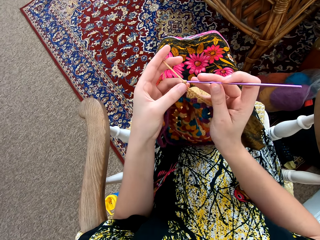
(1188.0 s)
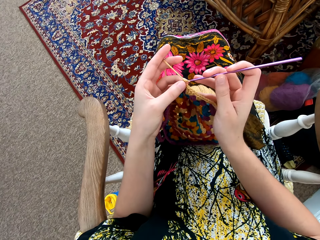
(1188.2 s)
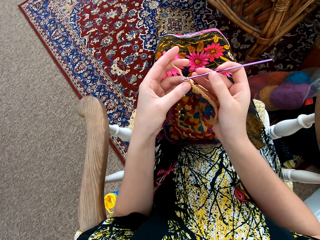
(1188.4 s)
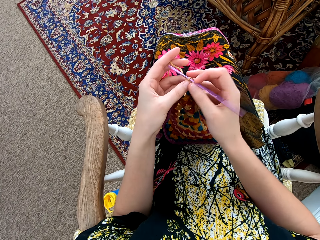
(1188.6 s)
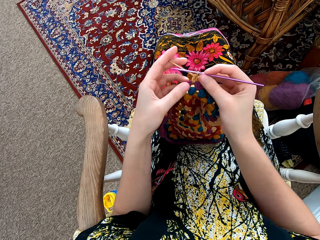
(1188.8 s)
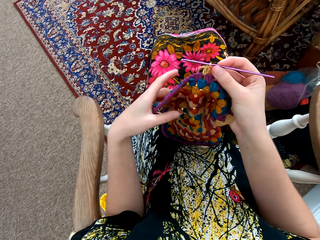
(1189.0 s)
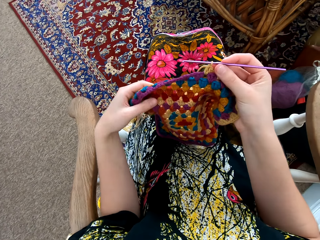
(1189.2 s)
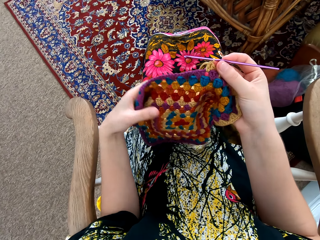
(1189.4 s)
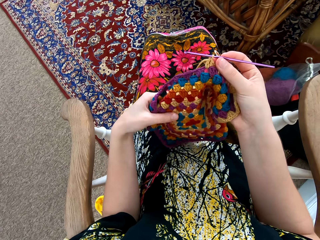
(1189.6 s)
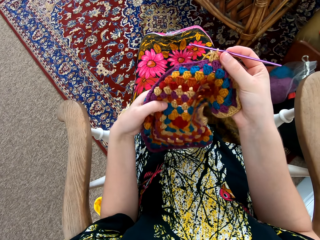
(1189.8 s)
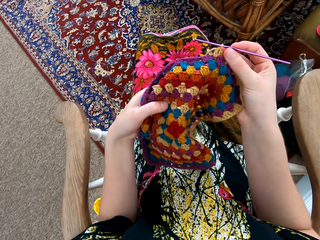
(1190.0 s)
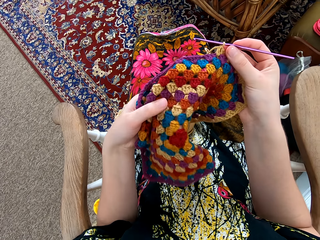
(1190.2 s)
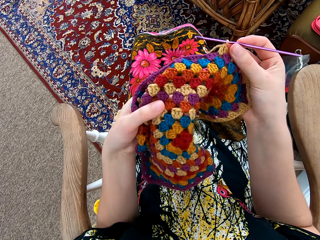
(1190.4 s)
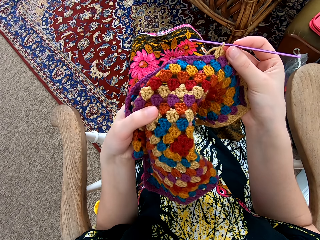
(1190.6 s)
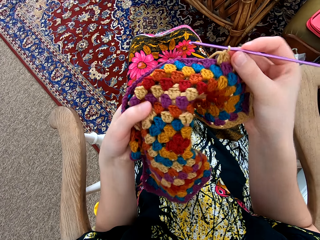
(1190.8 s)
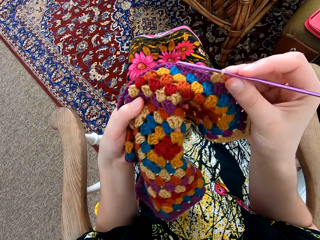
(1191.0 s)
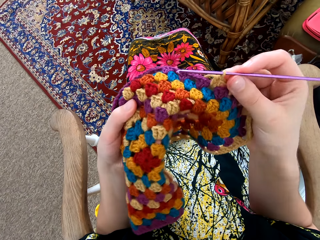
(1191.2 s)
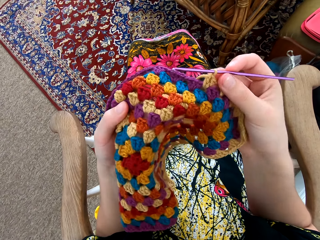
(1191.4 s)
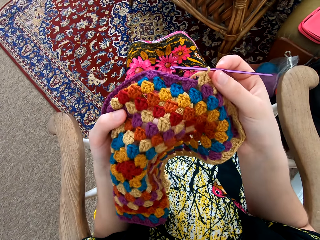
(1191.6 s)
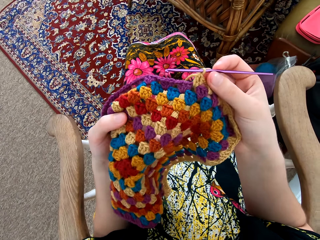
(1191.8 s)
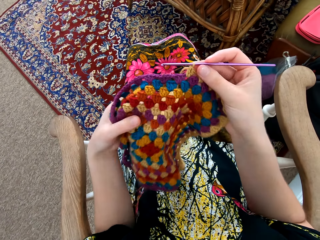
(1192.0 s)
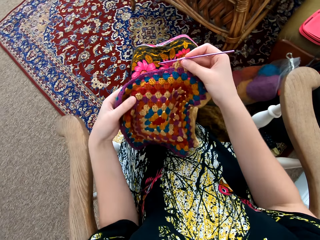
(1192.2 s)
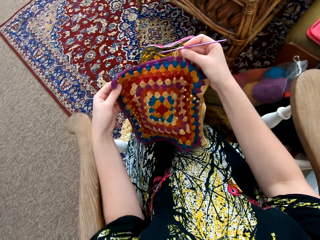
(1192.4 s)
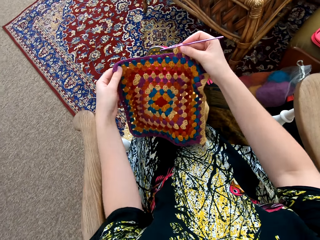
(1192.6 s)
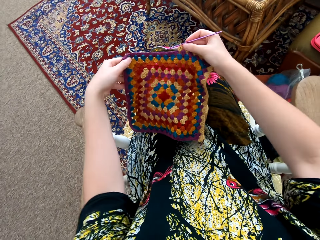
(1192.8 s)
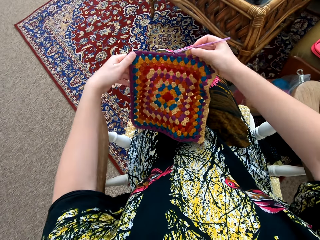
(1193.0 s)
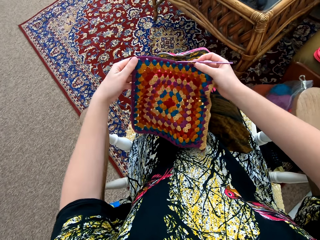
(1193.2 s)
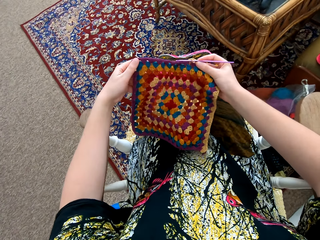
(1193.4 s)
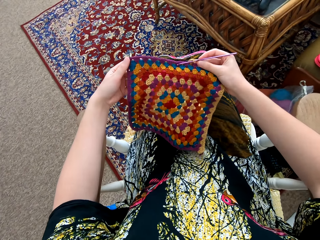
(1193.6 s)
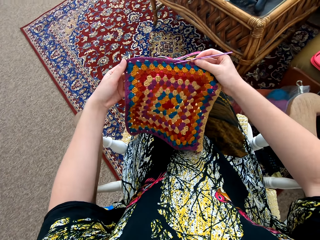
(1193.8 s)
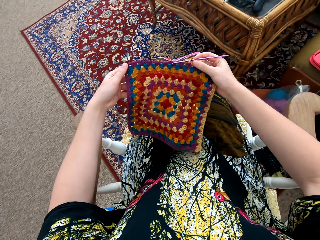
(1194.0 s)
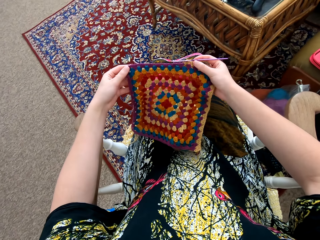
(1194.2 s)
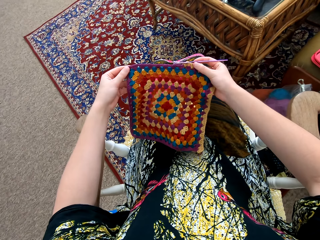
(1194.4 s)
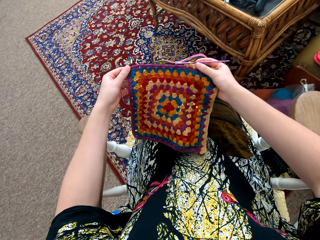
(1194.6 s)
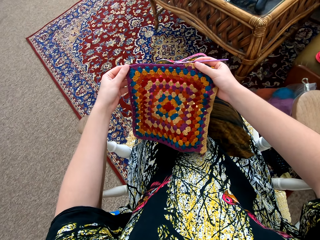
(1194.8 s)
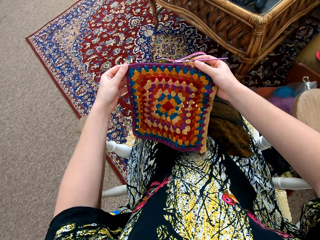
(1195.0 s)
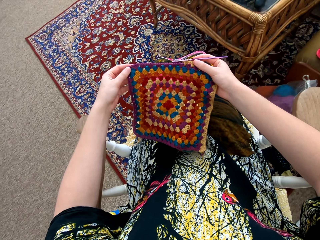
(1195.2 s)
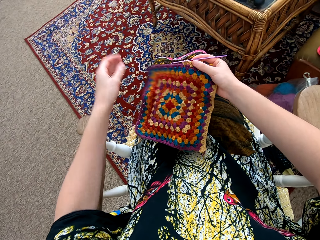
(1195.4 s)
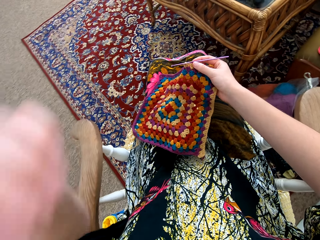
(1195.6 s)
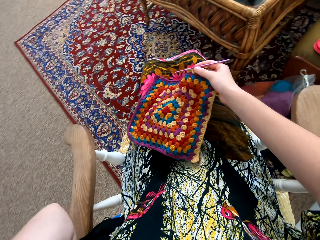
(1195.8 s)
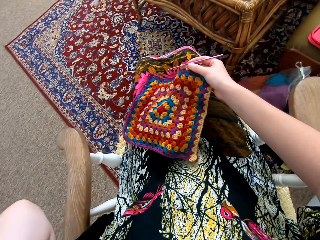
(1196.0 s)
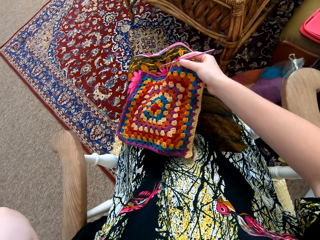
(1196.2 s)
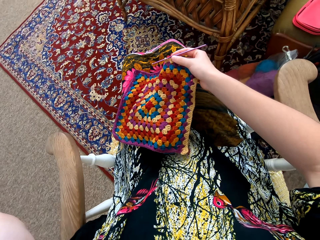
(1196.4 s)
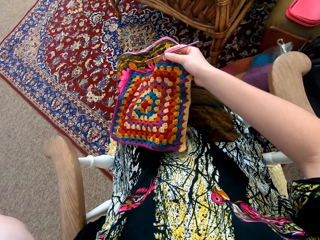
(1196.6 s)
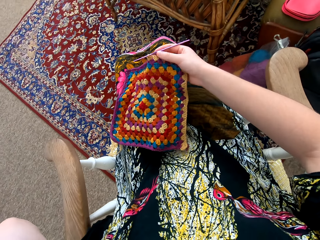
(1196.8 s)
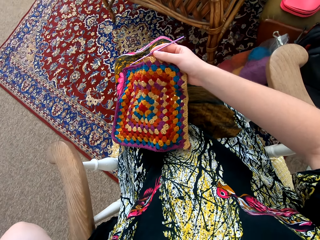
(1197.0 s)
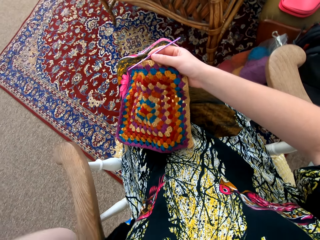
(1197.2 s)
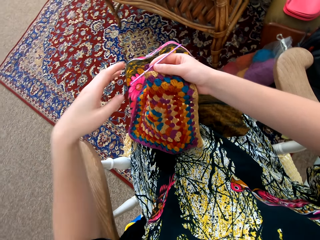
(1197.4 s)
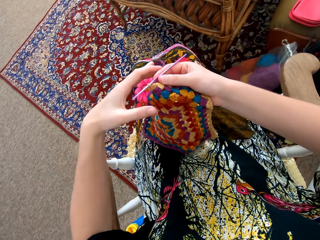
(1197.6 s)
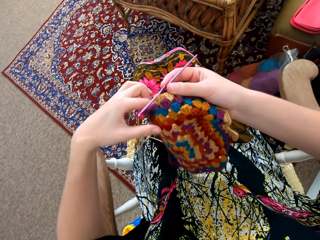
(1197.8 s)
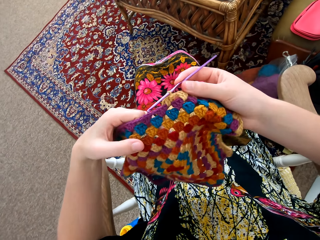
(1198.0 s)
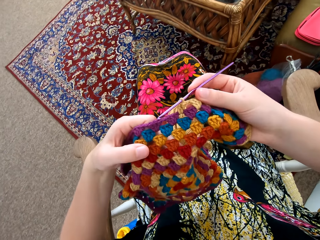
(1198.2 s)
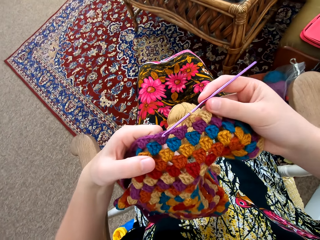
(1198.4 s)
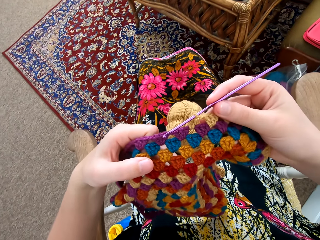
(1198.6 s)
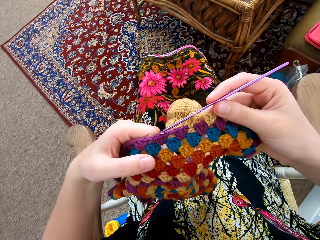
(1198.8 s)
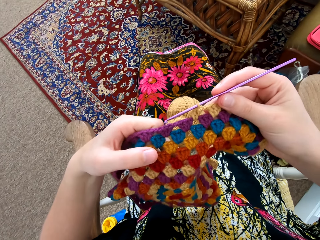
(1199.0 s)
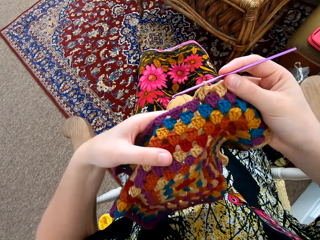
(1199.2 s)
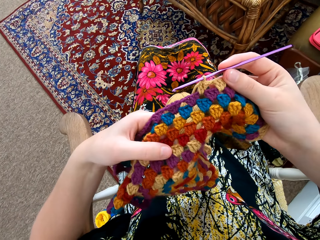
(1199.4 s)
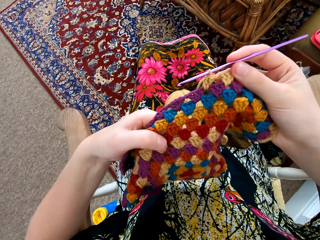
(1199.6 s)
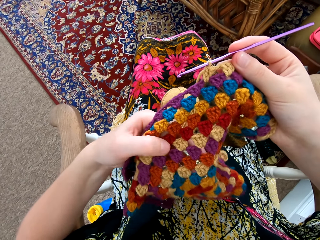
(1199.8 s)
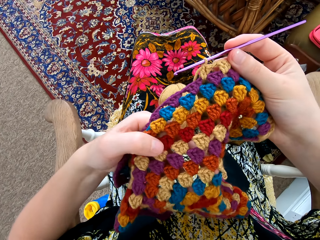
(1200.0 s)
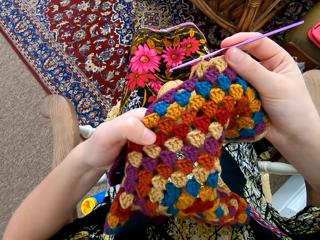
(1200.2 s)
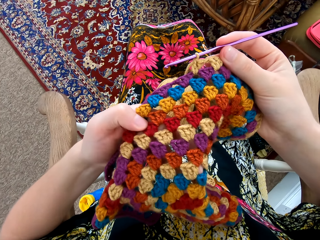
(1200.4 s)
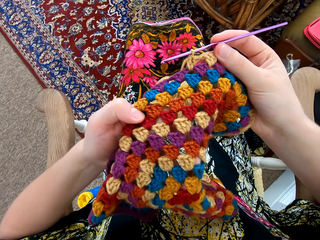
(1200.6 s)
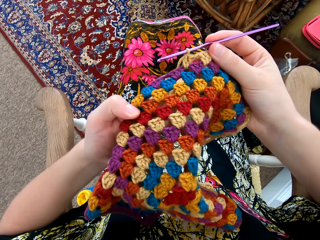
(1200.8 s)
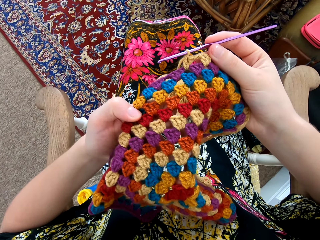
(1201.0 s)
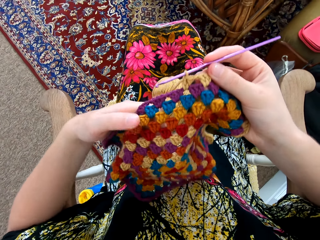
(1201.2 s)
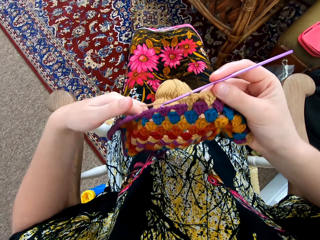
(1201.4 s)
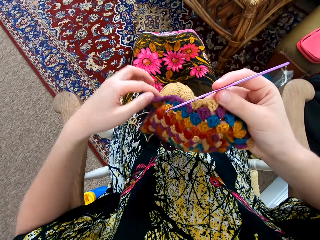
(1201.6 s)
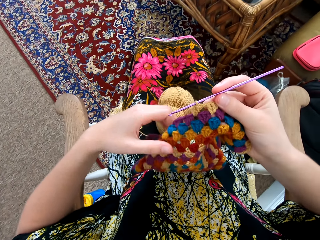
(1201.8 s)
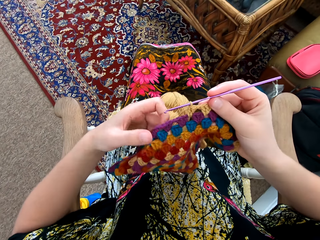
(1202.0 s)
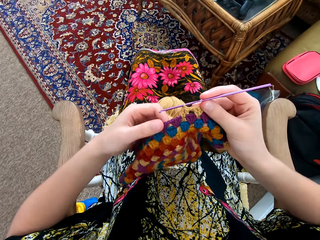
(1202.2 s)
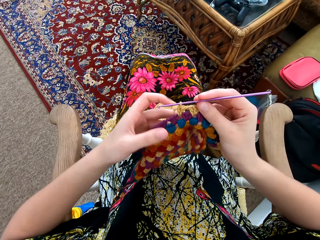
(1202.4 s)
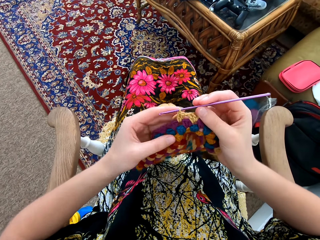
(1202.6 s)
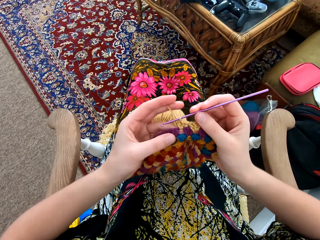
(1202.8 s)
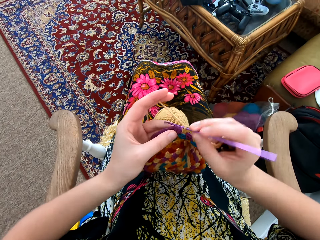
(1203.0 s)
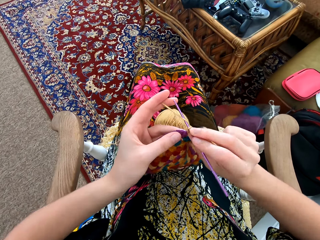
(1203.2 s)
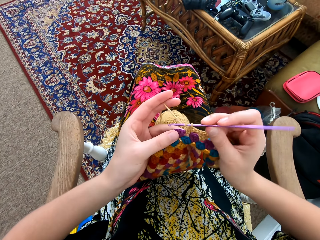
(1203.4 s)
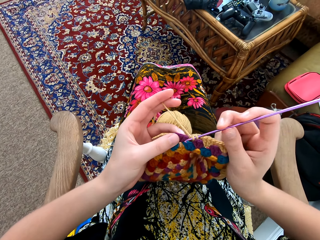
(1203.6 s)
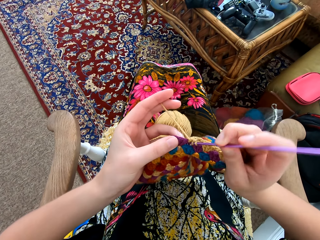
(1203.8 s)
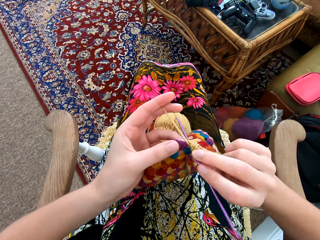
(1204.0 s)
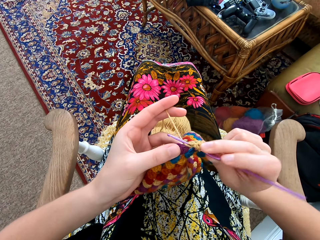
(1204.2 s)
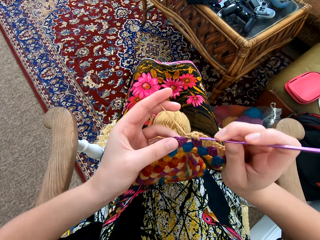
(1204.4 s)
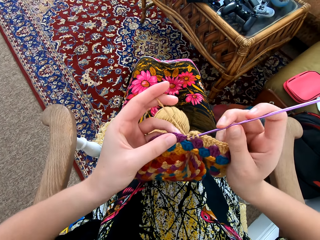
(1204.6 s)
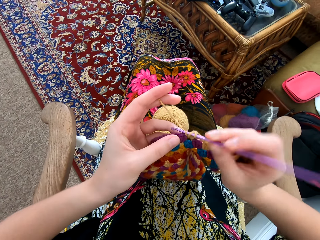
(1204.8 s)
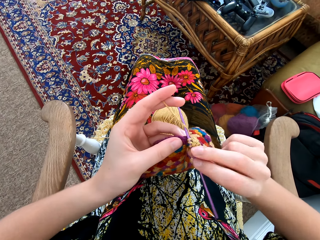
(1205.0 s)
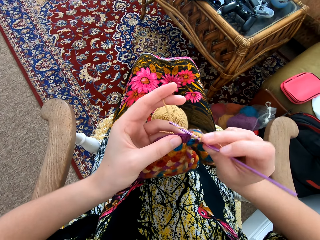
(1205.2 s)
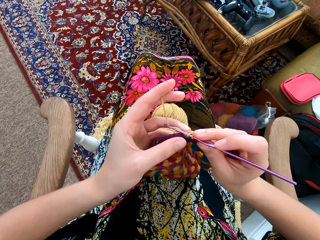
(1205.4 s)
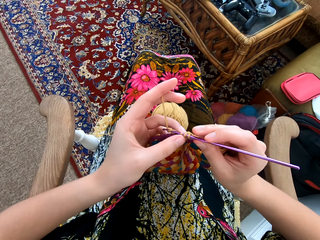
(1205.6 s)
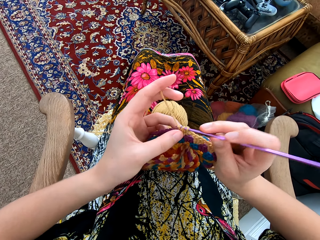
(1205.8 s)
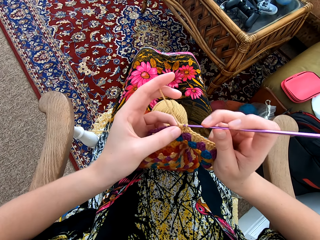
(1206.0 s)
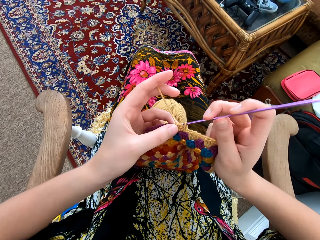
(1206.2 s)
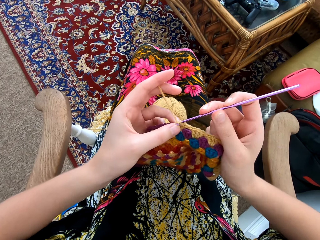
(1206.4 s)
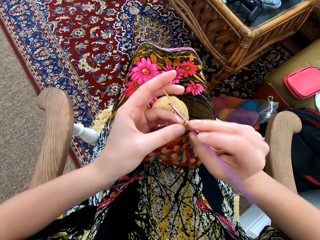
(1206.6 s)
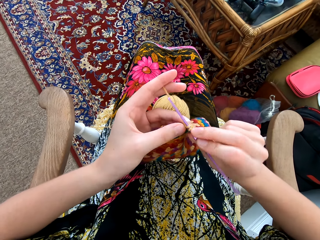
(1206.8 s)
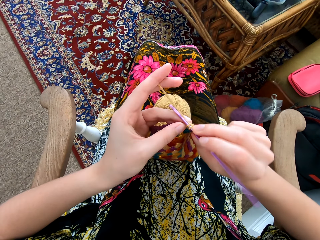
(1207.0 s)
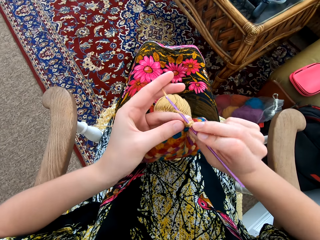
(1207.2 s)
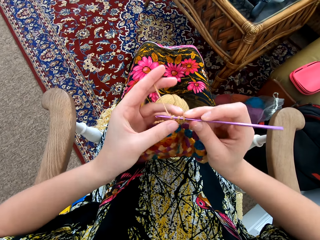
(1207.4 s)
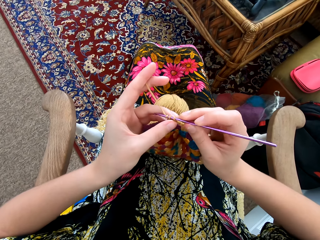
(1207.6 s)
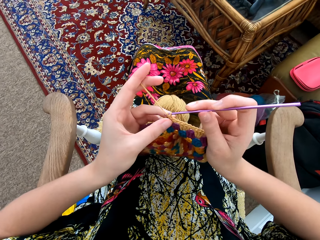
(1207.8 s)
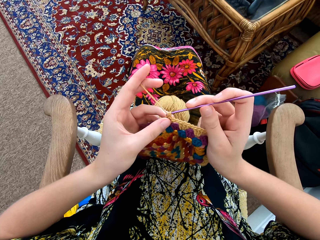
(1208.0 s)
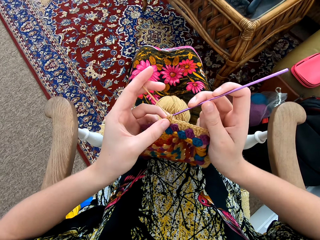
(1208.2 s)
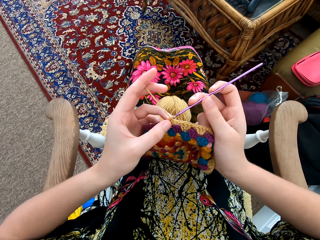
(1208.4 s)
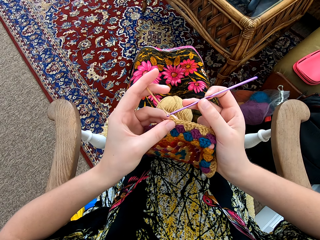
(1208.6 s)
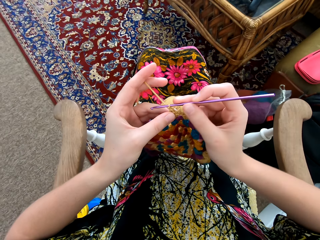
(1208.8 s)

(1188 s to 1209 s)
The camera wearer touches the garment with both hands. She looks at the garment. She spreads the knitting pattern with her hands. She lifts up her hand. She touches the garment with both hands. She looks at the garment. She knits the pattern with the needle. She interlocks a loop of thread with the crochet hook.
